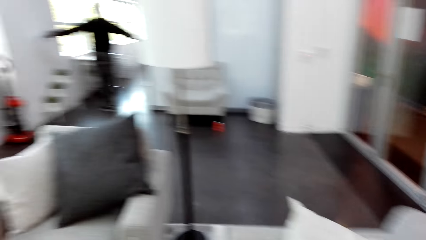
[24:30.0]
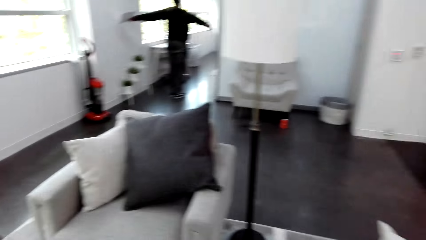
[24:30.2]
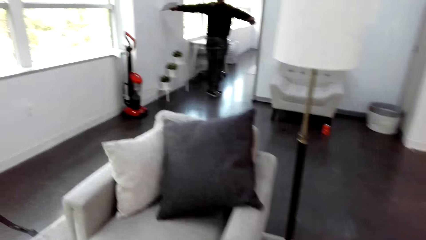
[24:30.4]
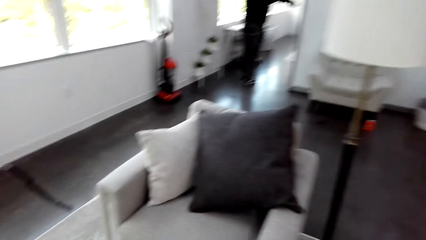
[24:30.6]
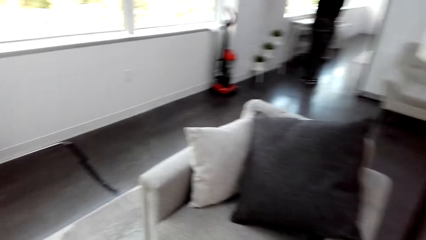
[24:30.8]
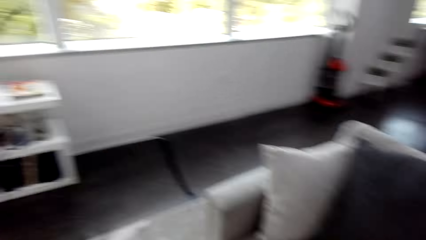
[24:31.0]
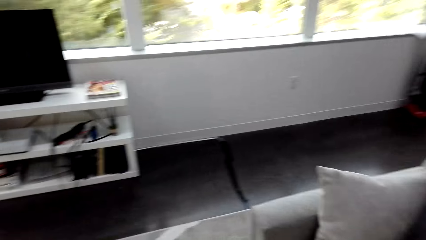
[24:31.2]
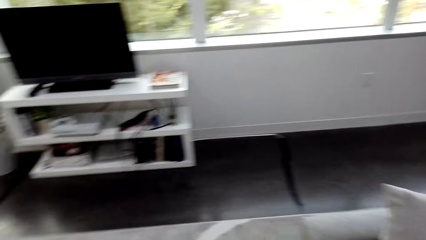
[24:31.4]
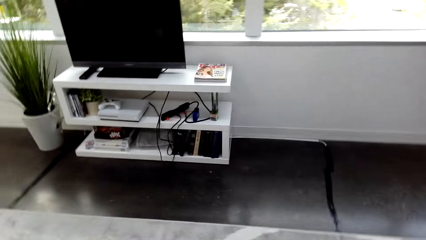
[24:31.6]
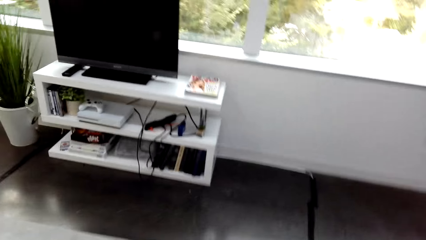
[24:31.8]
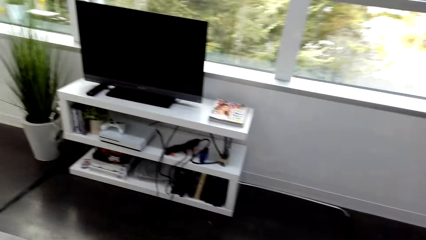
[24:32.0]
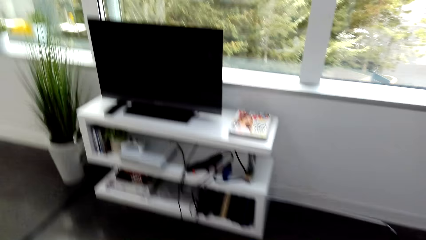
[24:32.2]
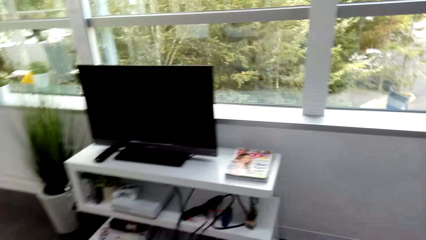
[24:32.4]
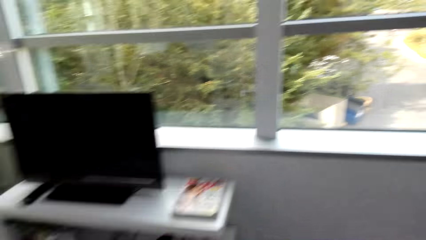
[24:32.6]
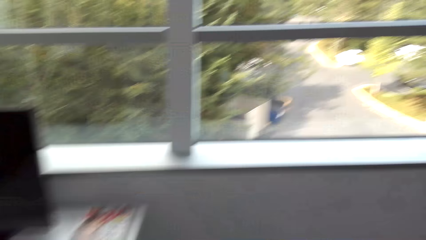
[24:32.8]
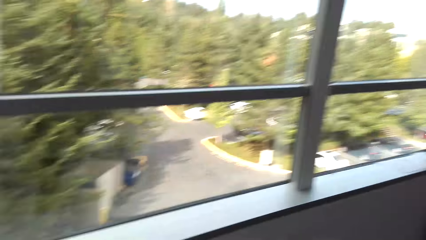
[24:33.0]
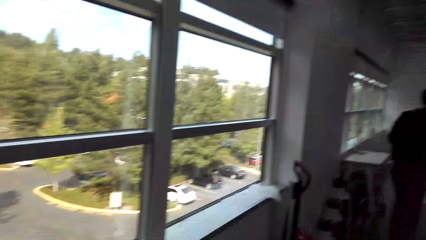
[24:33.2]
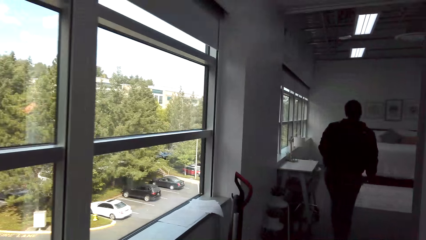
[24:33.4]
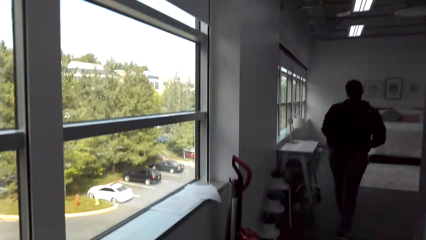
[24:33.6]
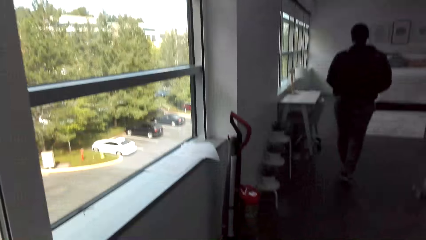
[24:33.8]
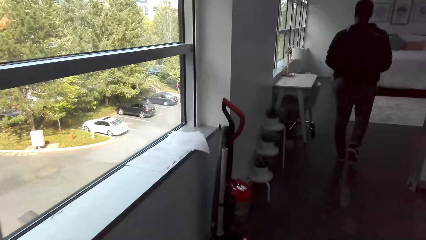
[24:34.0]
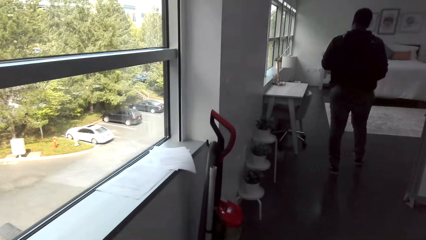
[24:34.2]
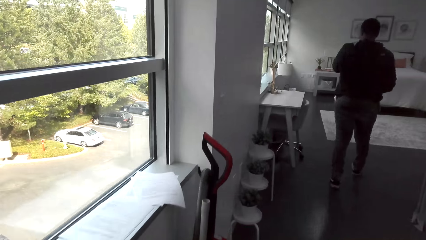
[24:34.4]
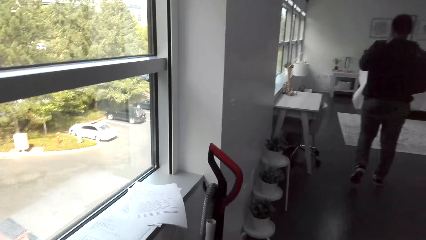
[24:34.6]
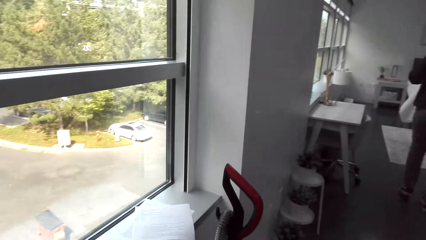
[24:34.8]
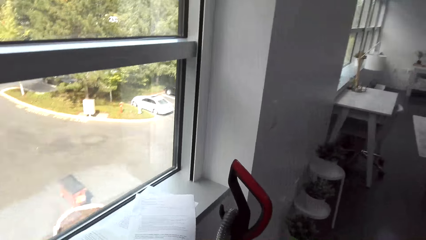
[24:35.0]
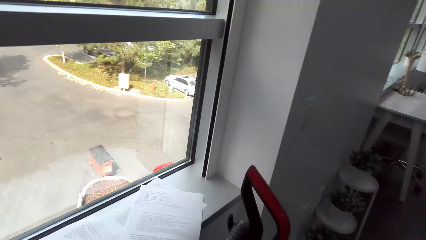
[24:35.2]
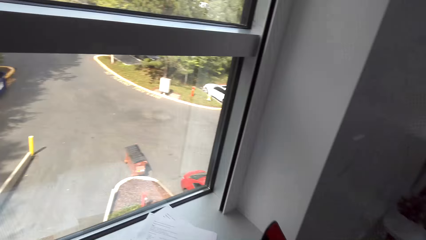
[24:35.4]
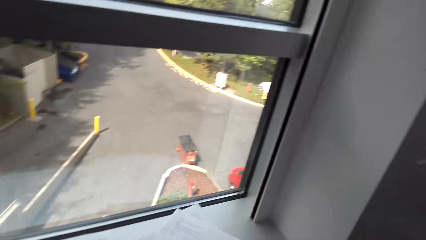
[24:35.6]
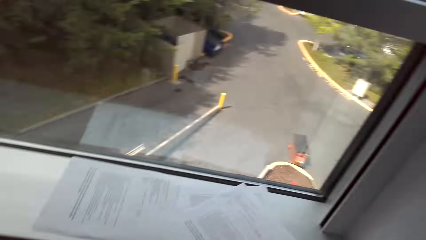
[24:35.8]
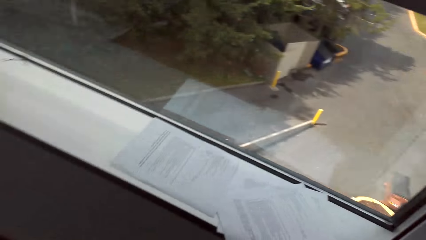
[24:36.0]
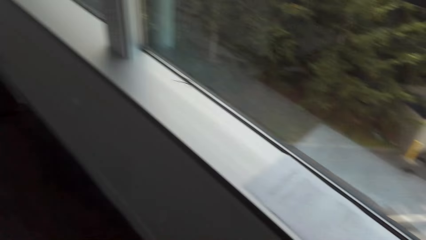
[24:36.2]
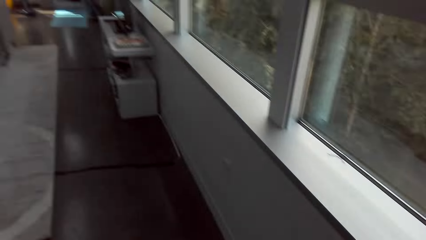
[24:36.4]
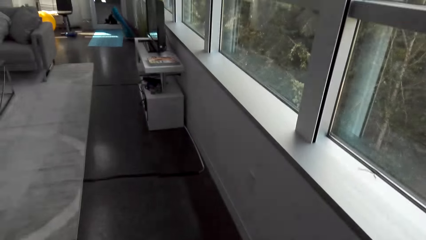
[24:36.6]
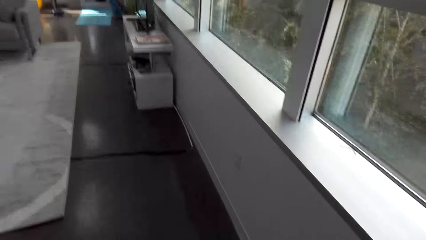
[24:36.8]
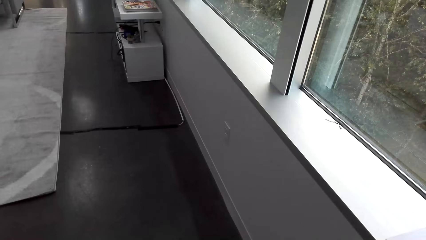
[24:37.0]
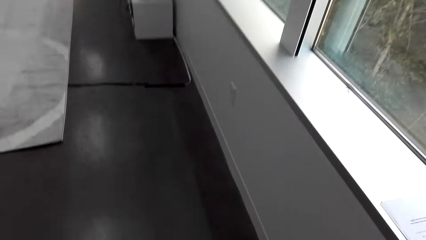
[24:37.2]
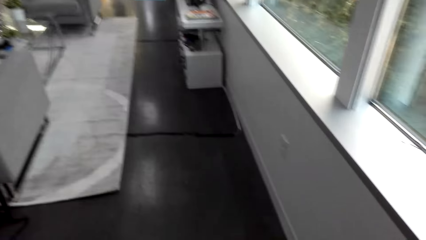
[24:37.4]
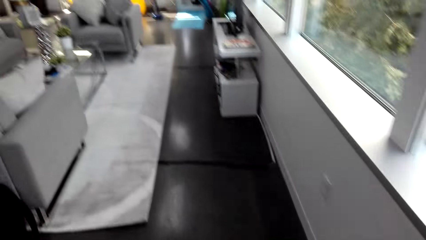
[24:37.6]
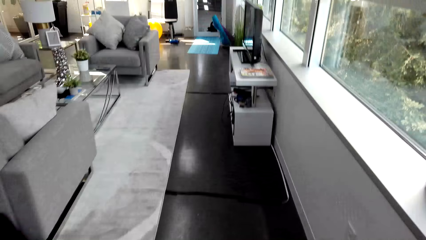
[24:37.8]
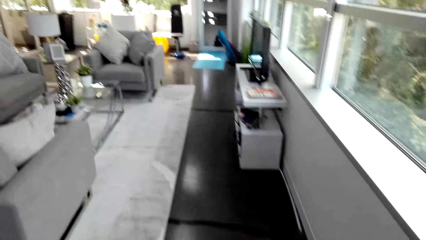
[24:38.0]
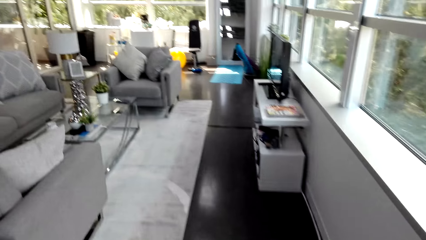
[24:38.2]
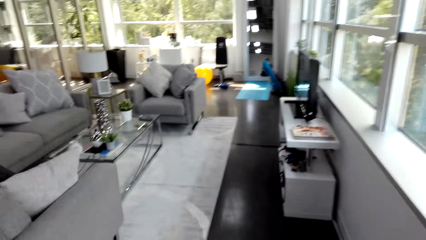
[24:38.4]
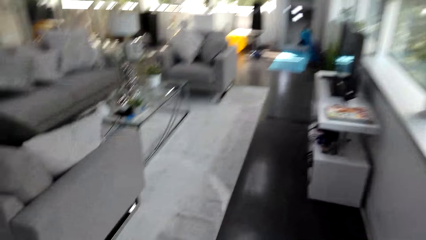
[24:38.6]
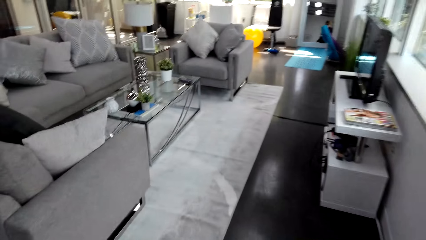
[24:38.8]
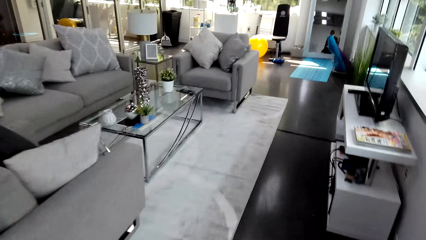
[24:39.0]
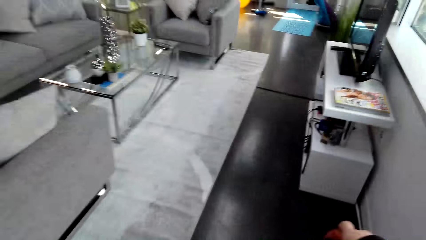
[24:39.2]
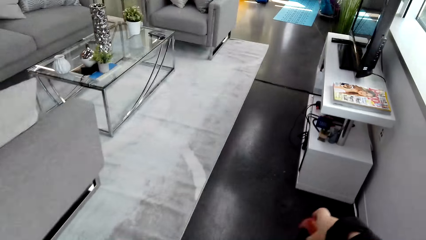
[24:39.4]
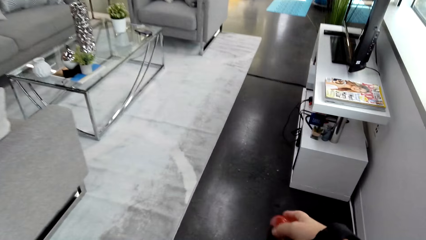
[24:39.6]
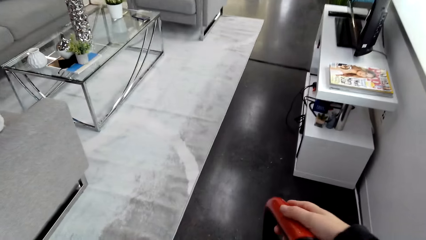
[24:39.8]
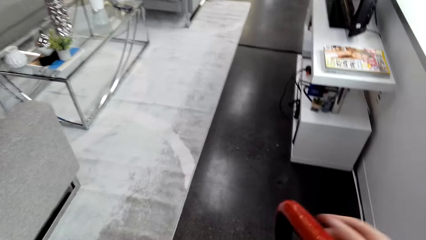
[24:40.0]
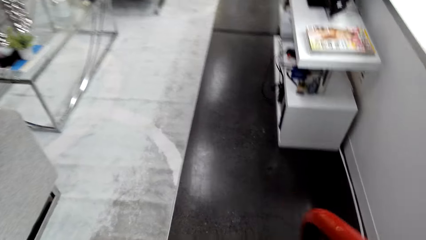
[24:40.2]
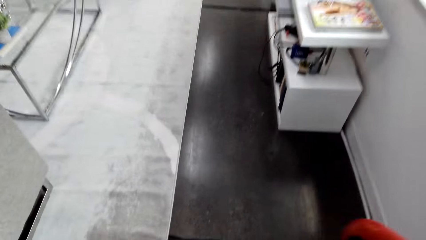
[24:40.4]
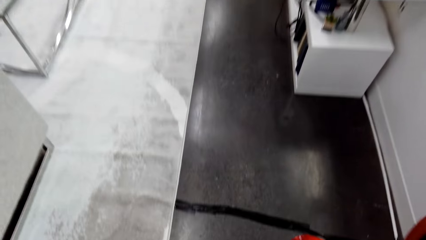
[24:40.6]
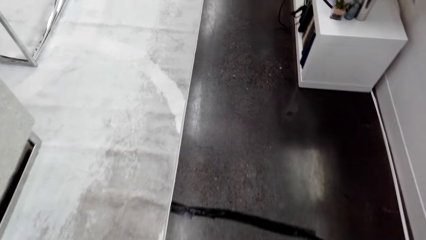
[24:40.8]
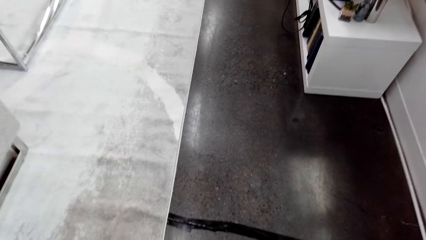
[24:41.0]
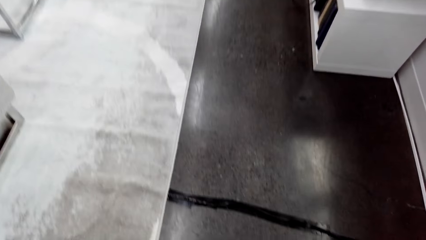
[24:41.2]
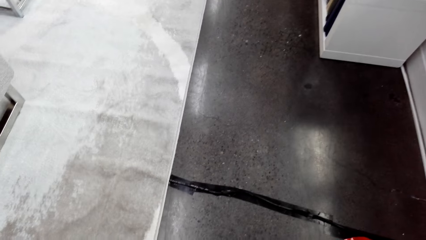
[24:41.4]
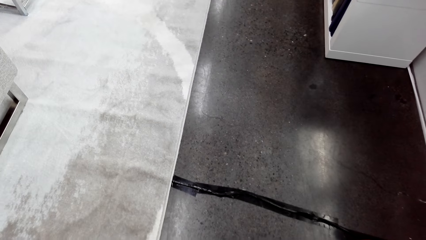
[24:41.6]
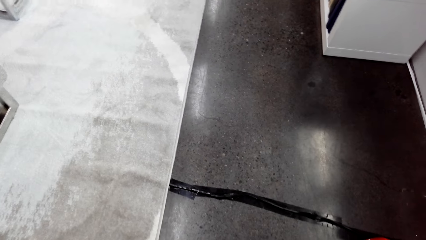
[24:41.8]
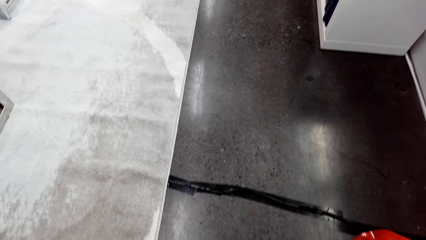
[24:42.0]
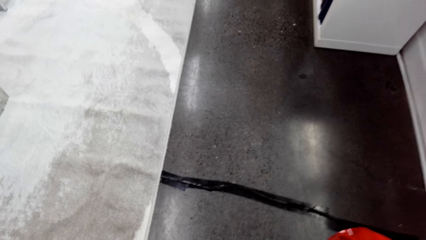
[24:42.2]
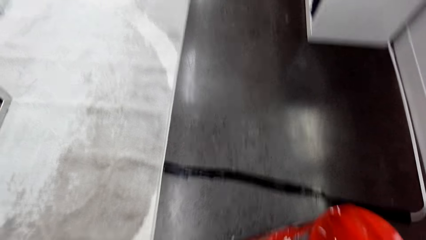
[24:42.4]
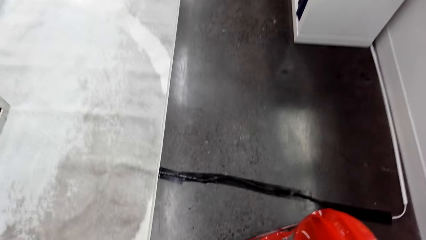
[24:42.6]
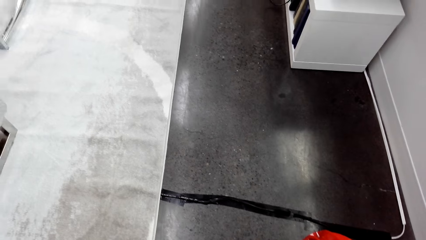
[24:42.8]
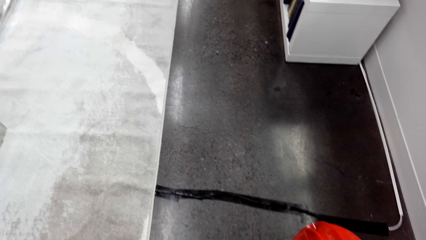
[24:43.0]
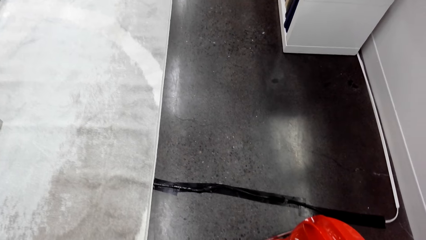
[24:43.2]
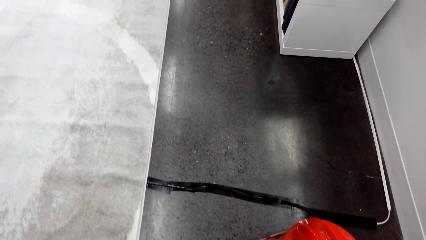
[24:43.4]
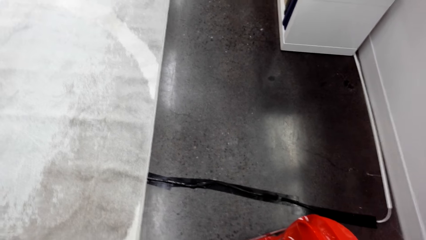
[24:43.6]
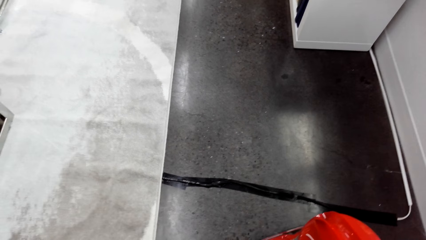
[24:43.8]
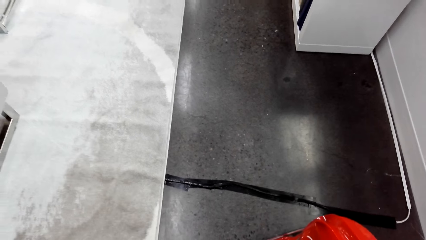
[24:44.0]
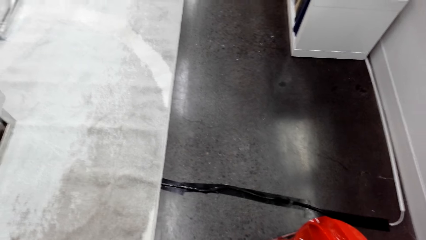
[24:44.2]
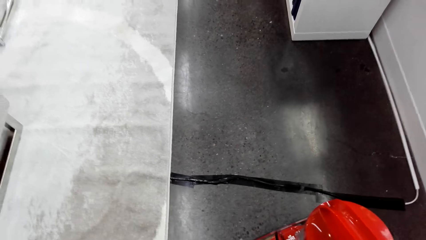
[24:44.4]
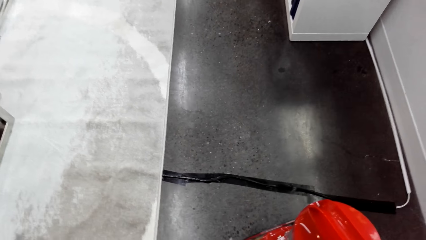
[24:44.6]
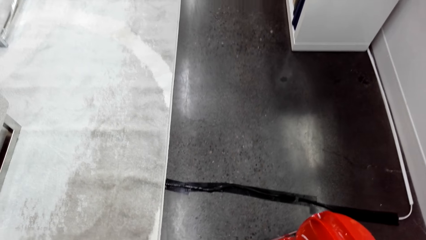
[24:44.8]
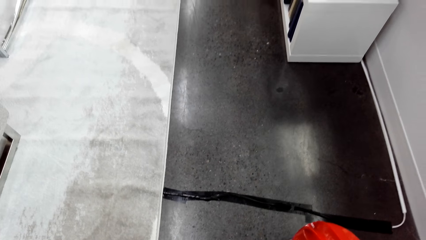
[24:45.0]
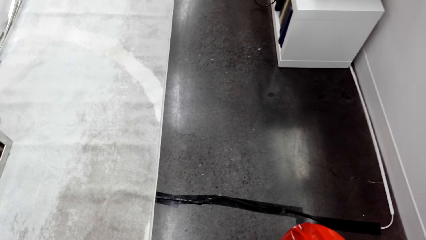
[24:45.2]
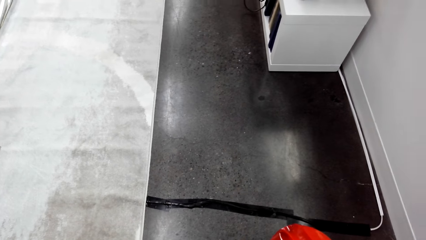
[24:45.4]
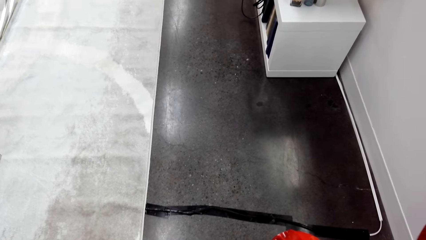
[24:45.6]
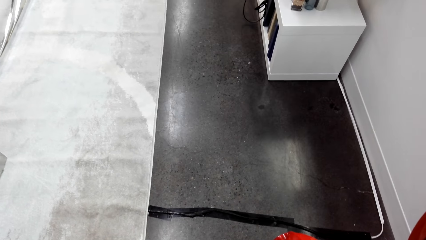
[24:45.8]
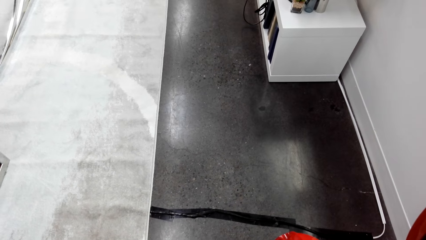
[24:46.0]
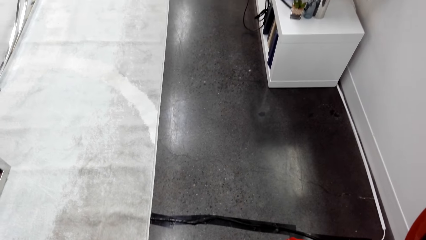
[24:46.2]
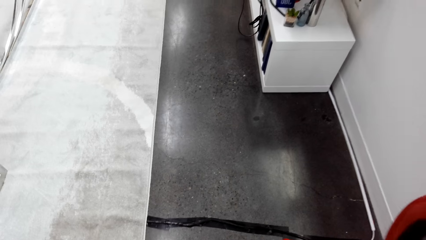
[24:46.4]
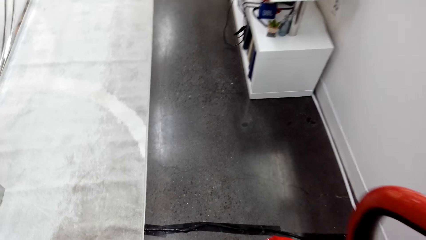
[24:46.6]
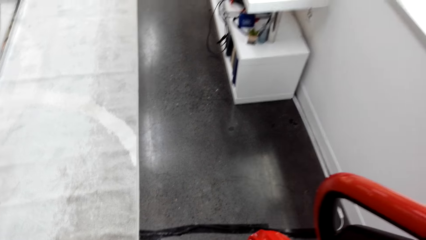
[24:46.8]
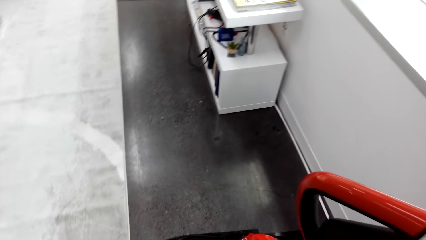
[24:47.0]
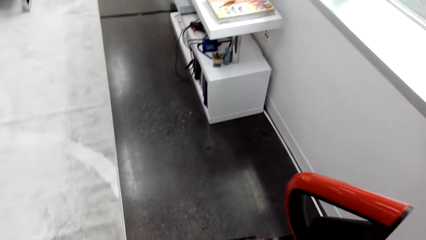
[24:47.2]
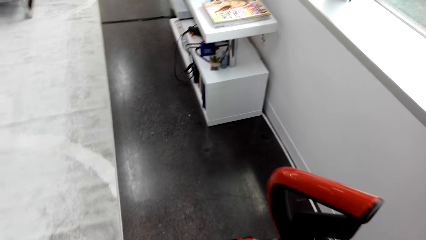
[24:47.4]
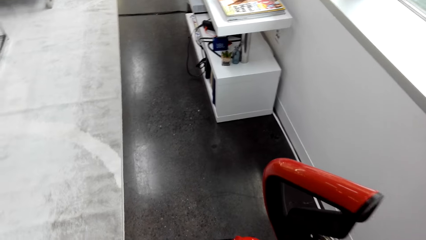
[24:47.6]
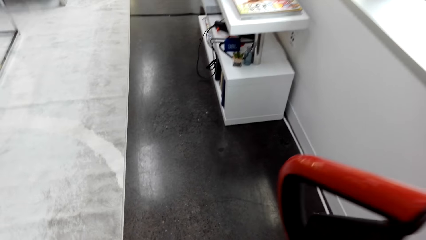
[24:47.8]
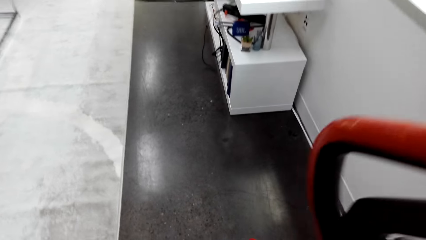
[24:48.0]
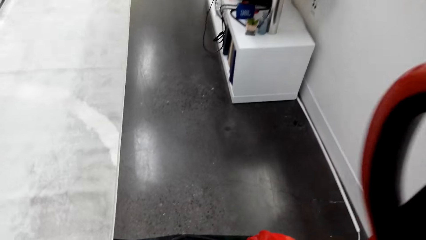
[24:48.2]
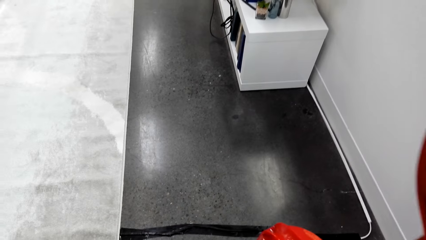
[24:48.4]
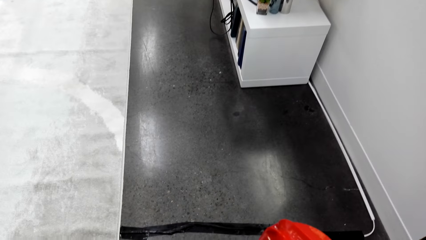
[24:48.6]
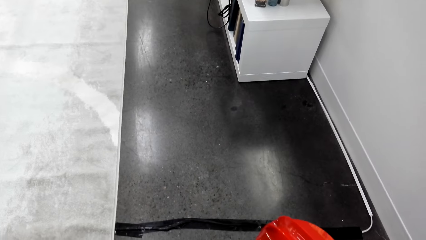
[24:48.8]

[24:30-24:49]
The camera wearer walks towards the vacuum cleaner. They grab the vacuum cleaner. They push the vacuum cleaner. They gaze at the floor. They converse with a man. They unroll the vacuum wire. They hold the vacuum cleaner.
